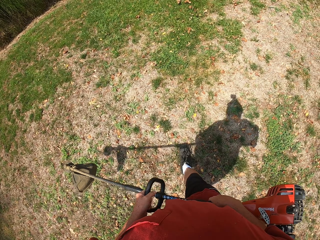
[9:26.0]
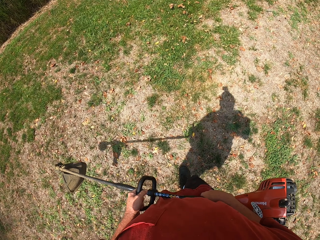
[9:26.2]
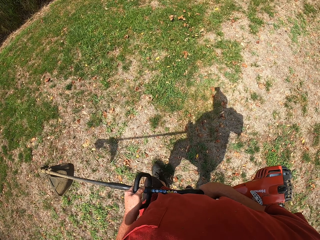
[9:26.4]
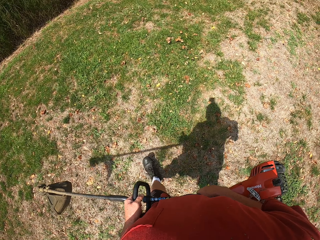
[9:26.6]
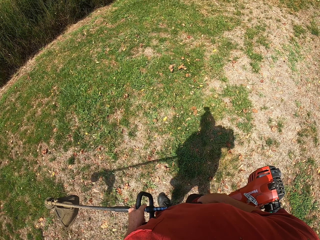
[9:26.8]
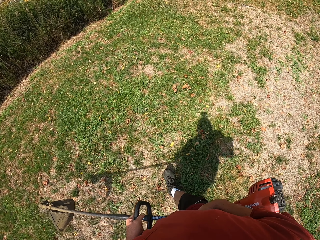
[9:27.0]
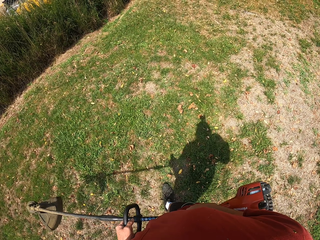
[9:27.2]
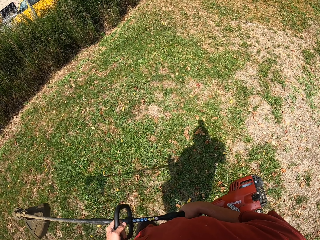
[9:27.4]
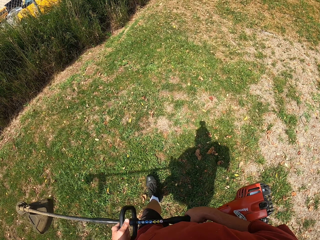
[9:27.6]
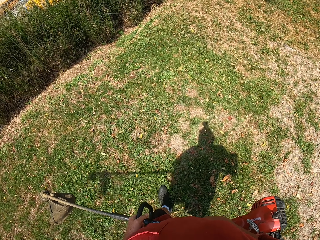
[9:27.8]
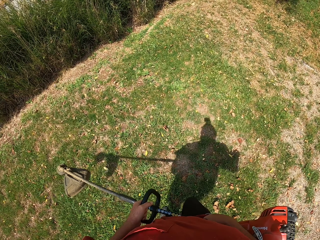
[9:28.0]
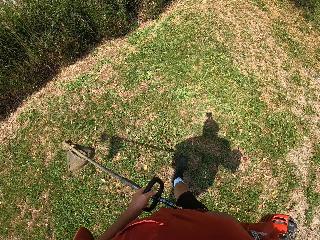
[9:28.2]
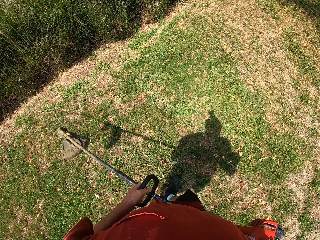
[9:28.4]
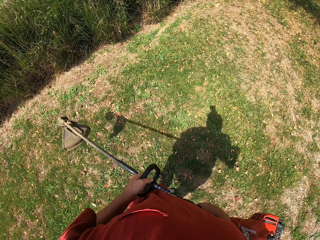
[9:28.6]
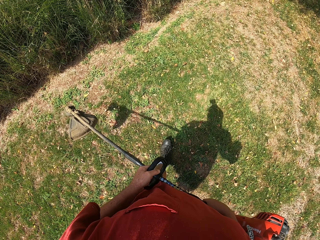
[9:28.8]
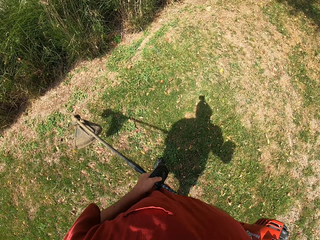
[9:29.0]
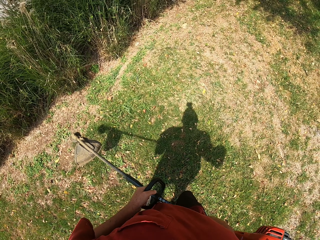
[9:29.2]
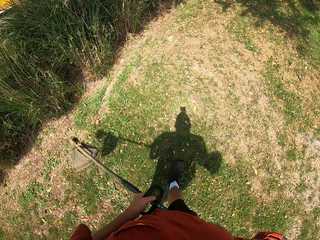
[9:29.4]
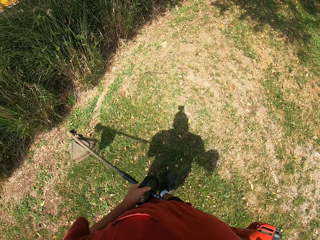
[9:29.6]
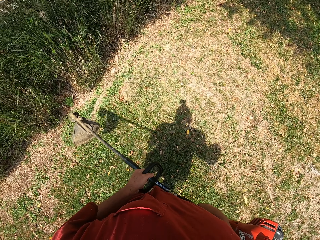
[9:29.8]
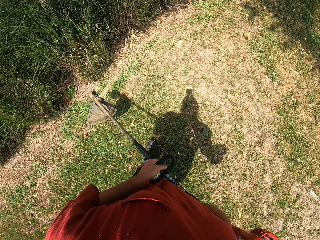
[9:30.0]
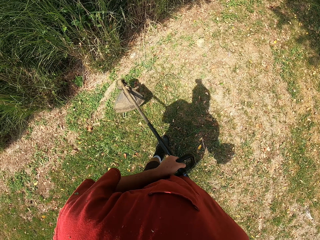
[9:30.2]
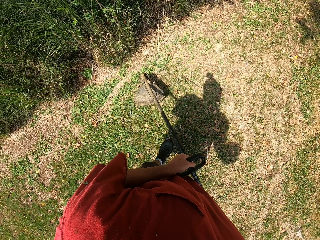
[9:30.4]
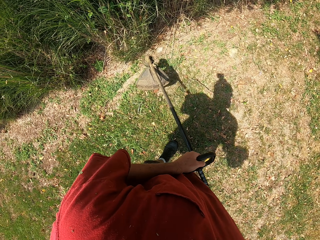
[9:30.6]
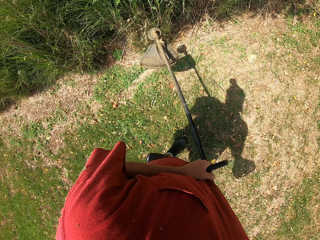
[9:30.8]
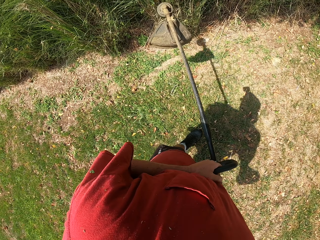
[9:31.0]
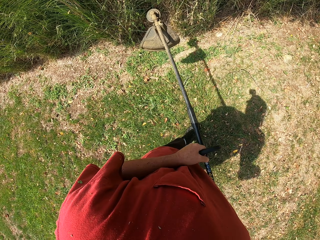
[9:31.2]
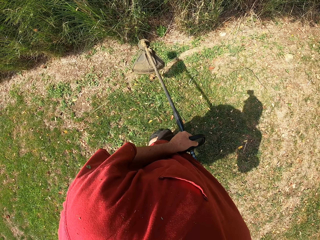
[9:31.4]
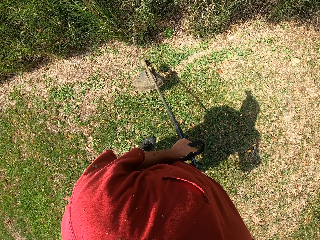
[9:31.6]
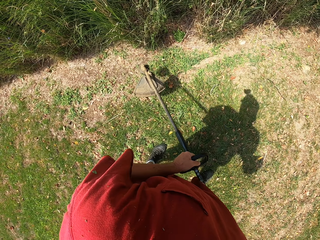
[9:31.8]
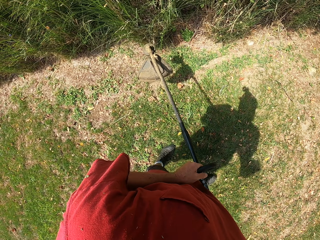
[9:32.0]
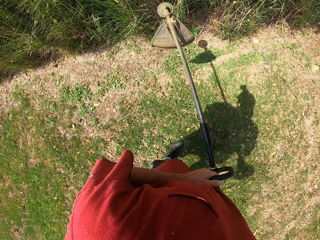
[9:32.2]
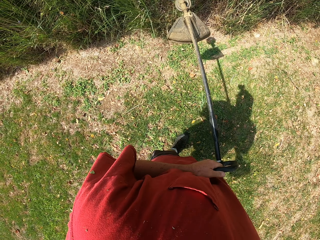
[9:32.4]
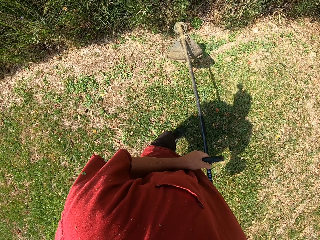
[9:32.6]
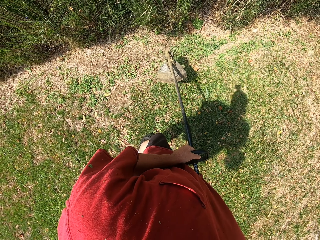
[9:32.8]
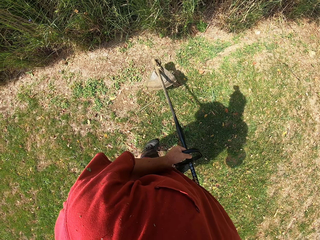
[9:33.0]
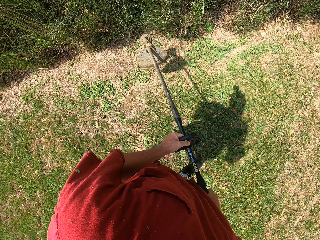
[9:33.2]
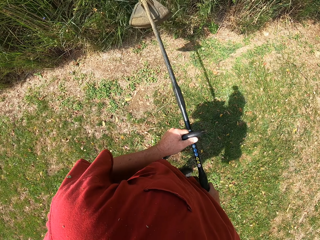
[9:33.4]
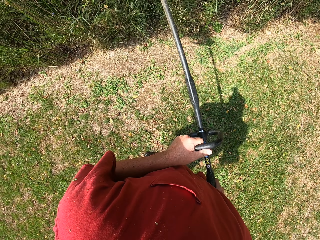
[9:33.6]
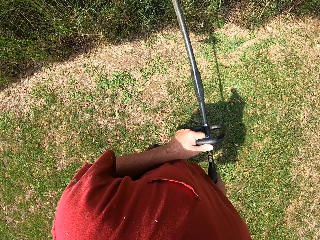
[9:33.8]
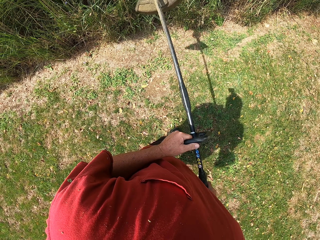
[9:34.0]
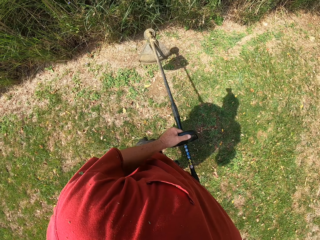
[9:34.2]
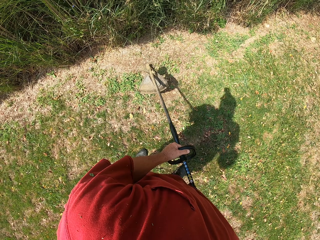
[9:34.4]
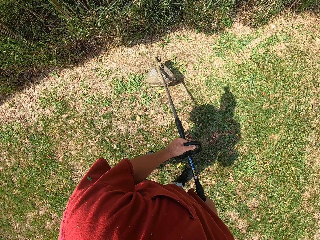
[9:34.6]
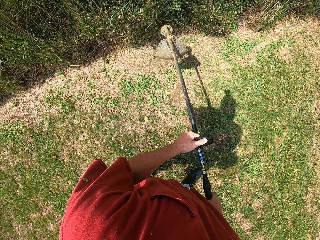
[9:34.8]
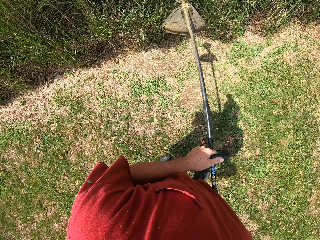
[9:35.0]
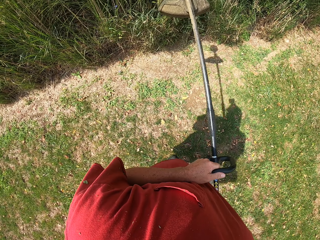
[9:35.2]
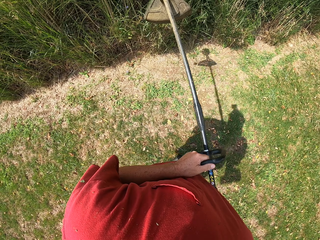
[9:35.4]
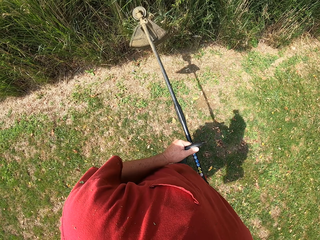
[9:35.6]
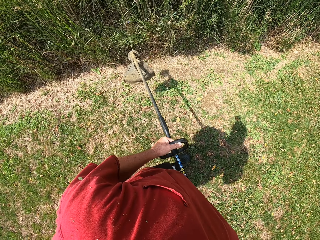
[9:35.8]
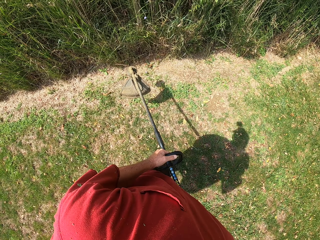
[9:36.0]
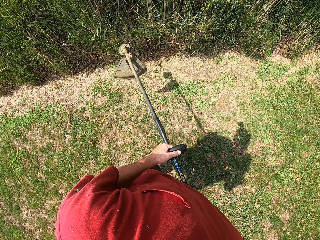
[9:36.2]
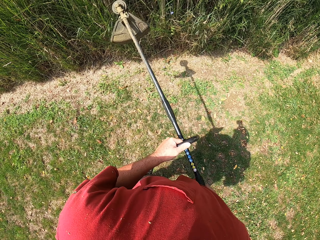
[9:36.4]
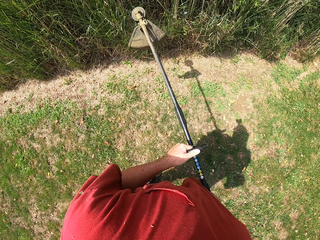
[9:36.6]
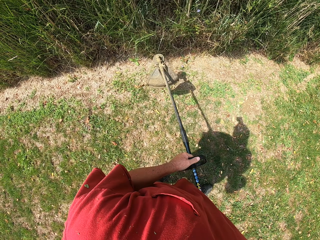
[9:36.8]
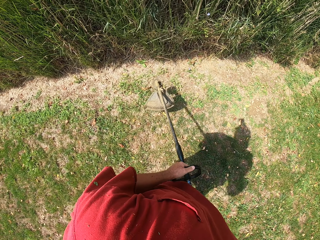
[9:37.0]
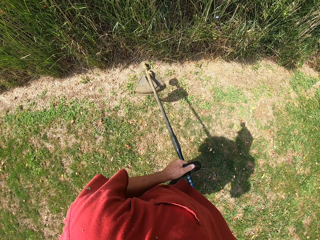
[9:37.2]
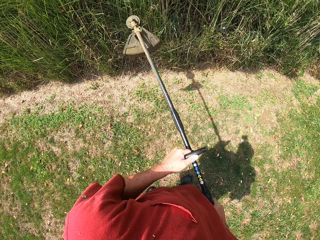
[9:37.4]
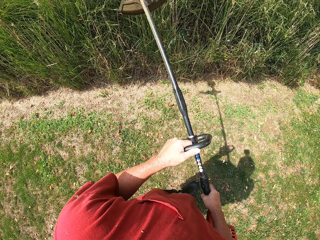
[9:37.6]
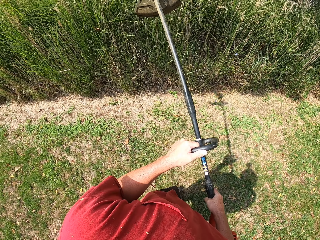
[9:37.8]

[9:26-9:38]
The camera wearer walks around. They cut tall grass with a brush cutter.

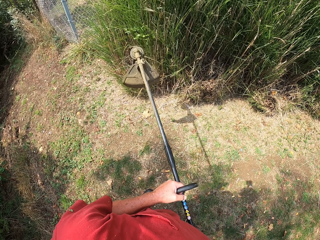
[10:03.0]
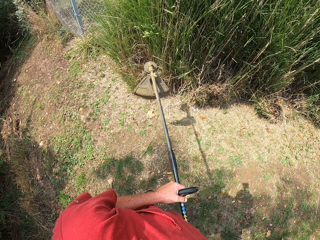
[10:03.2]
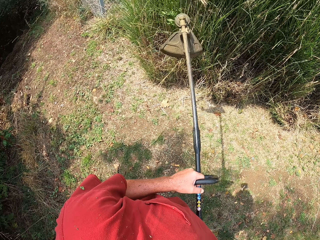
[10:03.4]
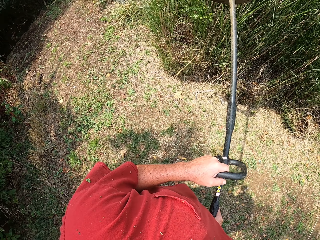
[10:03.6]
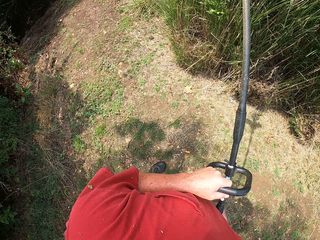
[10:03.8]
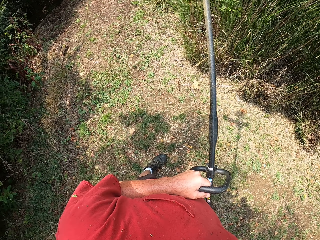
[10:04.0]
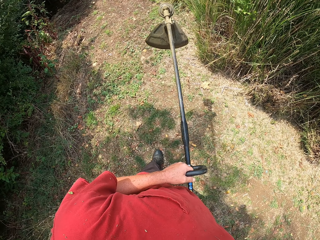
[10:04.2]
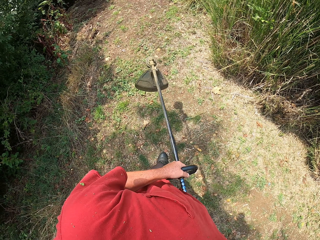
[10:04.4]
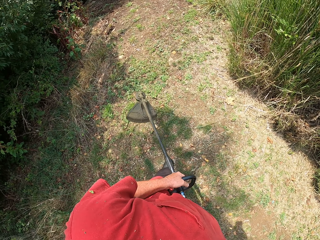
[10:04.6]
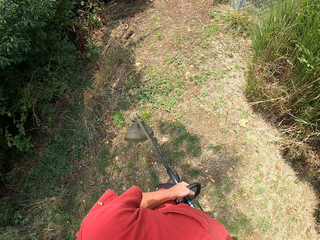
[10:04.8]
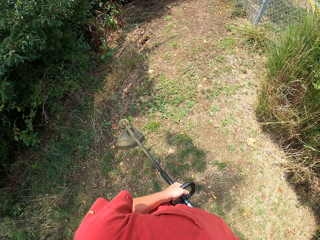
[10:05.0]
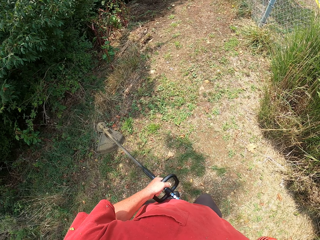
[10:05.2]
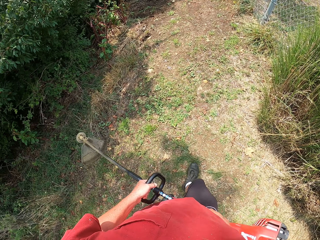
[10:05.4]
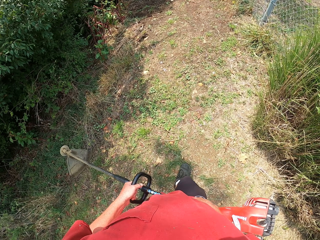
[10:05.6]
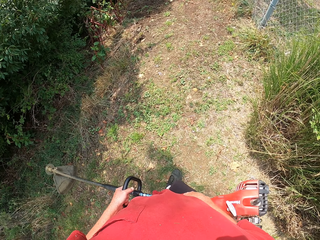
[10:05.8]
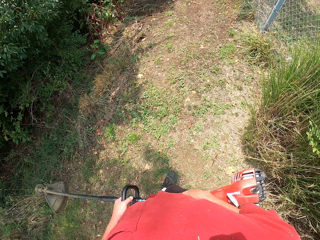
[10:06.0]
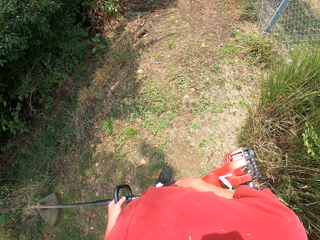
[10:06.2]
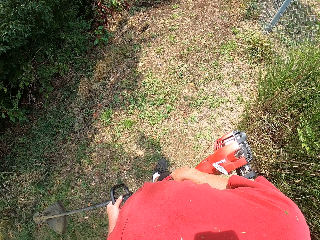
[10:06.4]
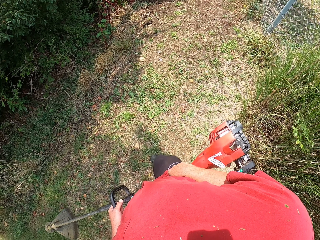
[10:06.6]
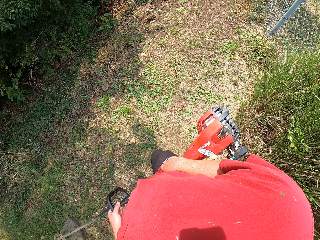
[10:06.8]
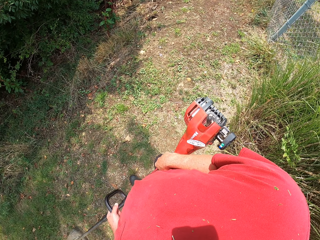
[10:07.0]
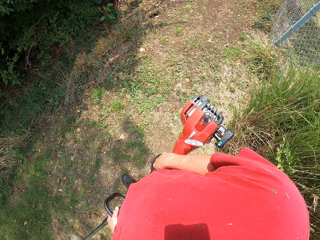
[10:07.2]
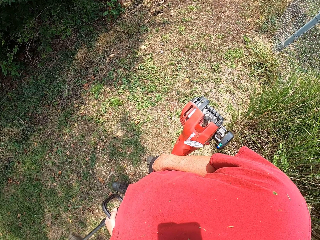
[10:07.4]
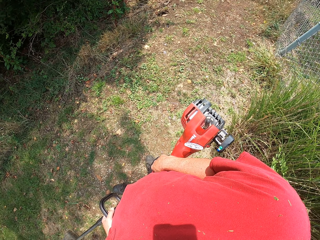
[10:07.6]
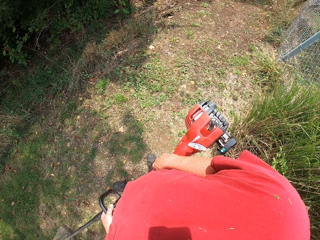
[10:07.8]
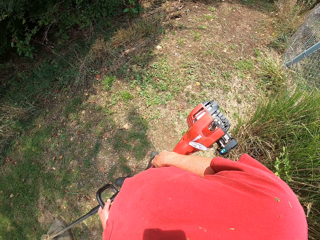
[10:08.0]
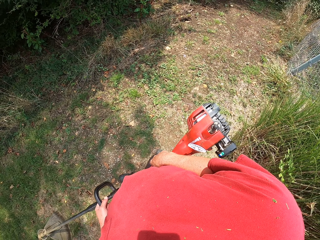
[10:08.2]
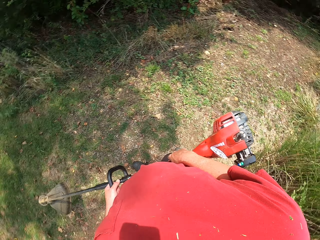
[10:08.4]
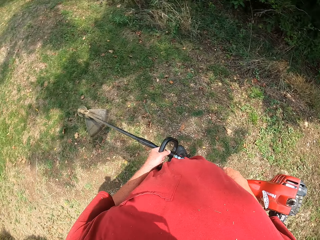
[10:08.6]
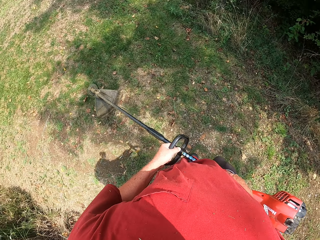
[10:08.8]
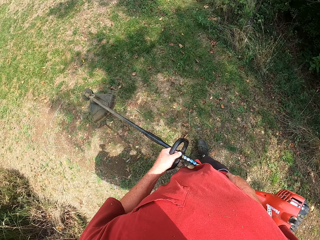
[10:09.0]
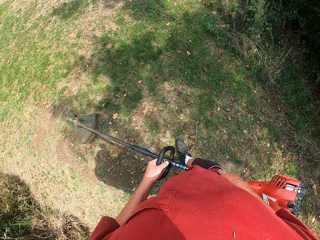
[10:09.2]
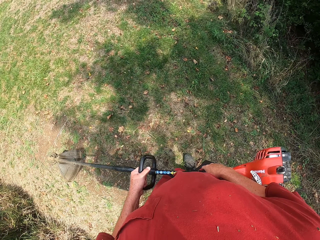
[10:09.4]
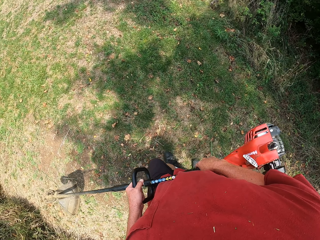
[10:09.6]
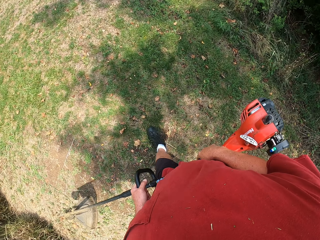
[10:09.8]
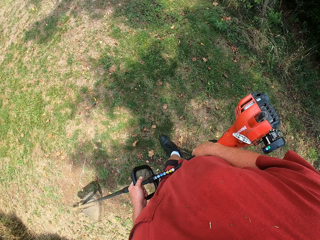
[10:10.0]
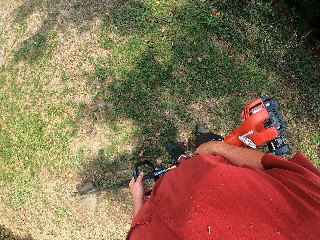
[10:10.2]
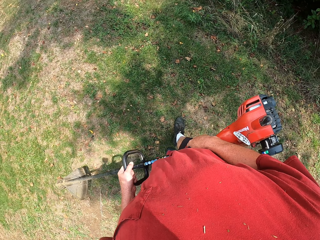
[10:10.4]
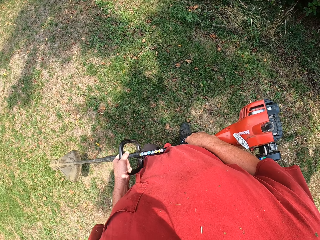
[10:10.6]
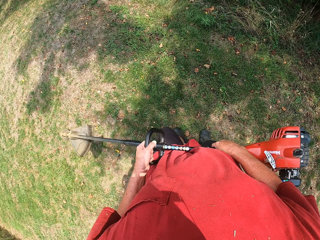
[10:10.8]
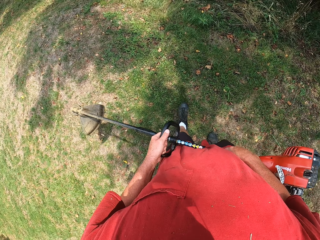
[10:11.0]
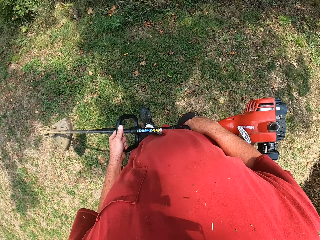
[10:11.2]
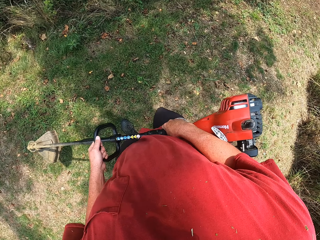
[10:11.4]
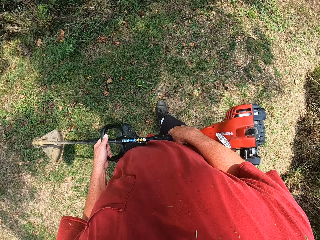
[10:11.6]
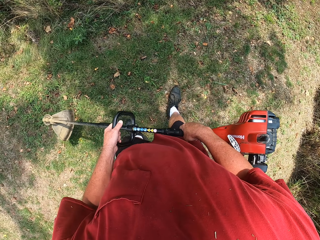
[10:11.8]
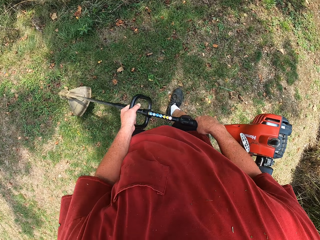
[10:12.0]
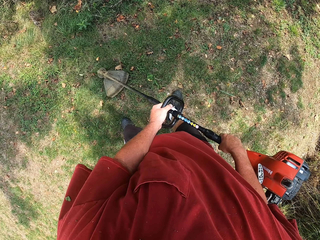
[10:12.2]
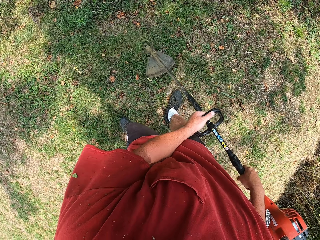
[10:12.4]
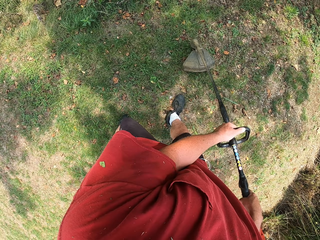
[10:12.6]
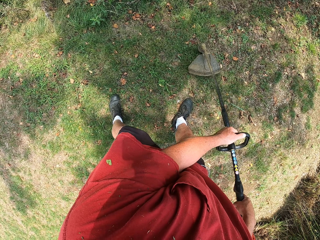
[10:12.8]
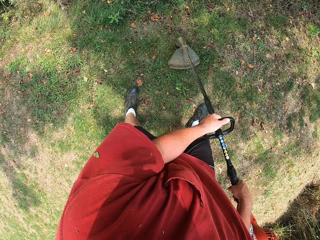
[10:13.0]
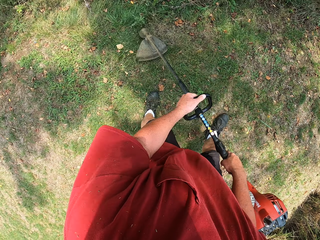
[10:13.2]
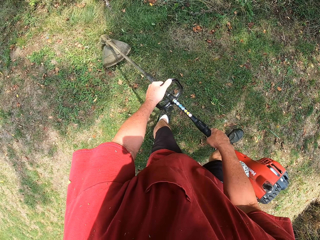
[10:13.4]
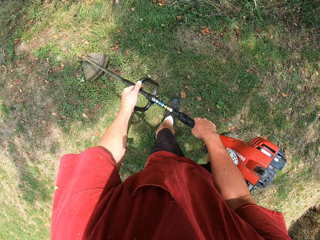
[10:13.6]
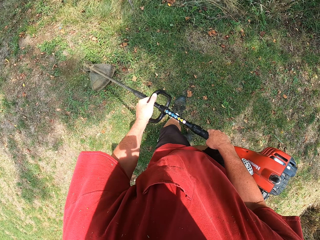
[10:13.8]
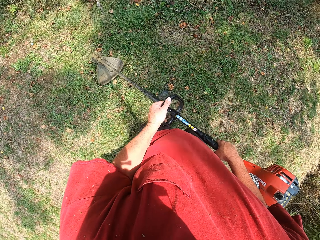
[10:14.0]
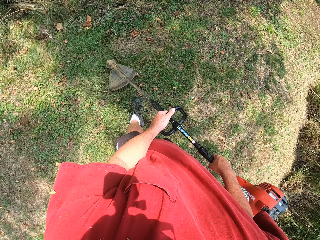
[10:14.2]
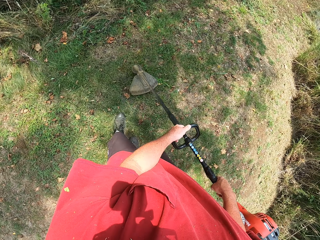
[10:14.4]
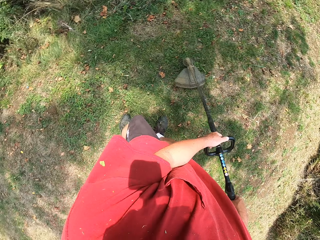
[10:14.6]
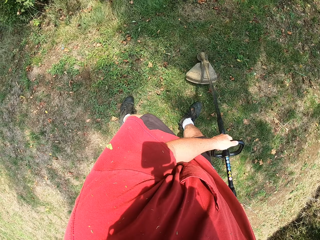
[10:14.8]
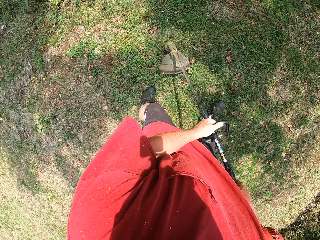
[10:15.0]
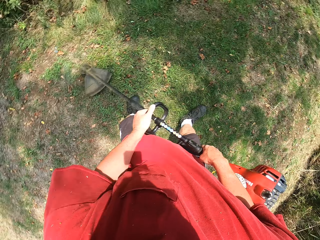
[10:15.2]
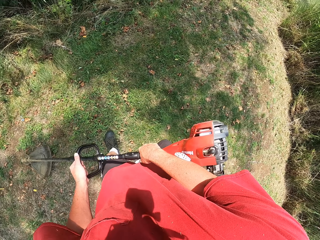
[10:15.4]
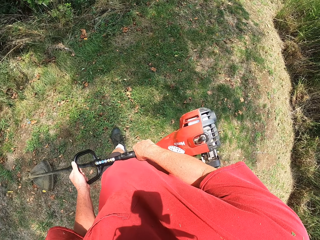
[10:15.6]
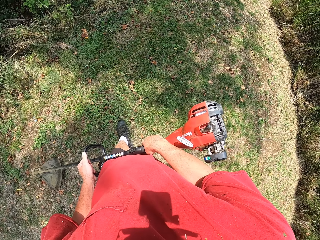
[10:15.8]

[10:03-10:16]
The camera wearer walks around. They cut ground grass with a brush cutter.
